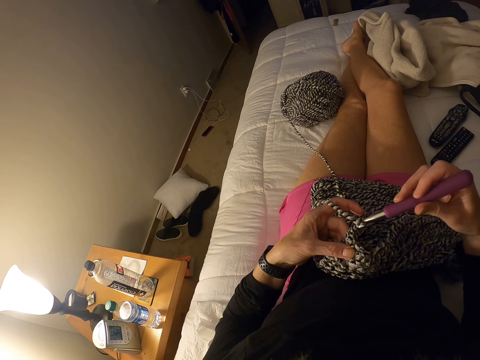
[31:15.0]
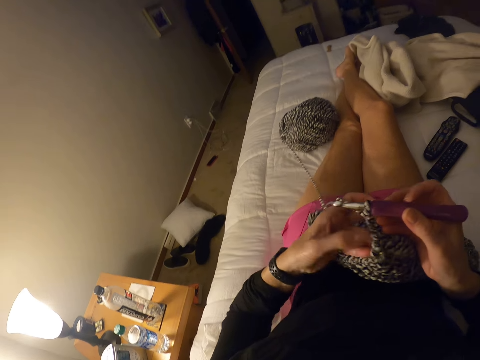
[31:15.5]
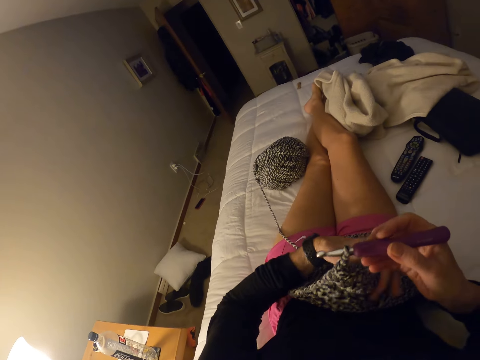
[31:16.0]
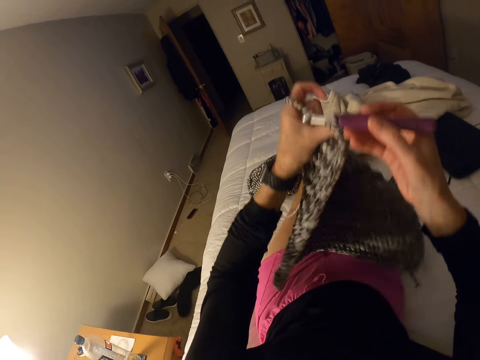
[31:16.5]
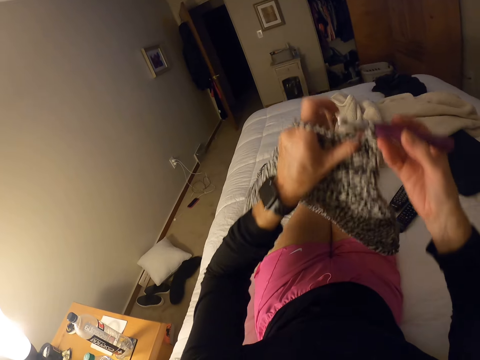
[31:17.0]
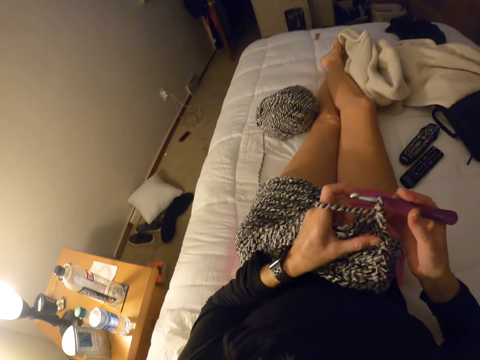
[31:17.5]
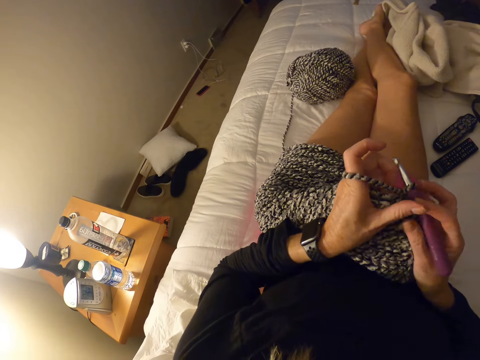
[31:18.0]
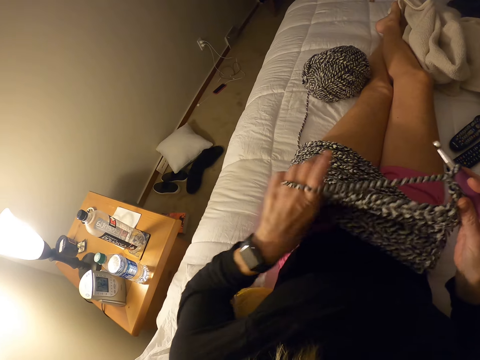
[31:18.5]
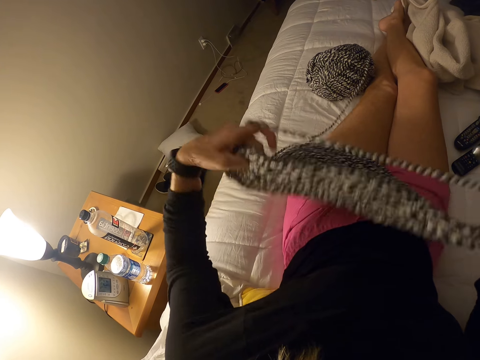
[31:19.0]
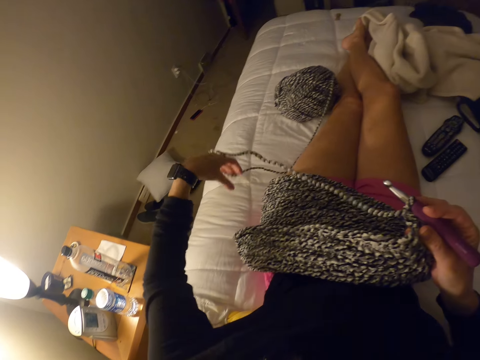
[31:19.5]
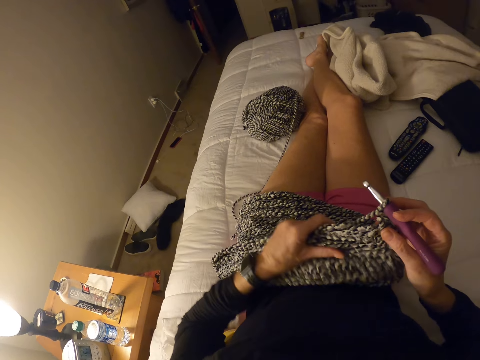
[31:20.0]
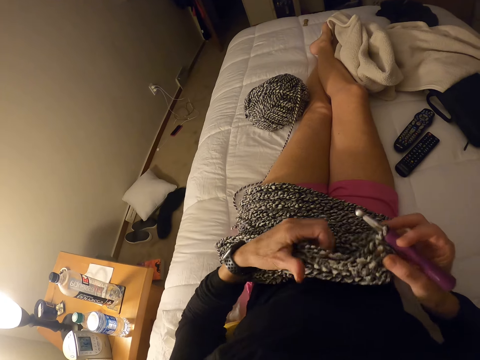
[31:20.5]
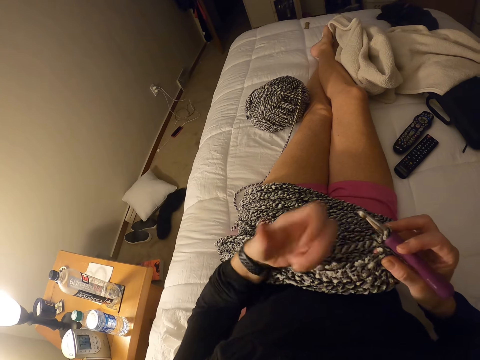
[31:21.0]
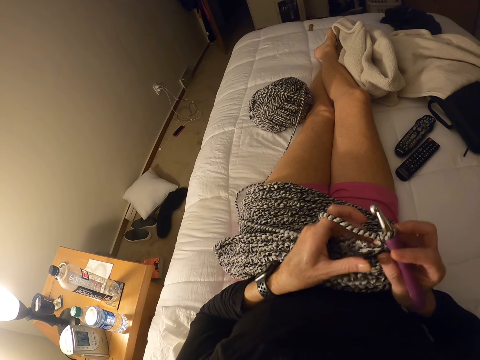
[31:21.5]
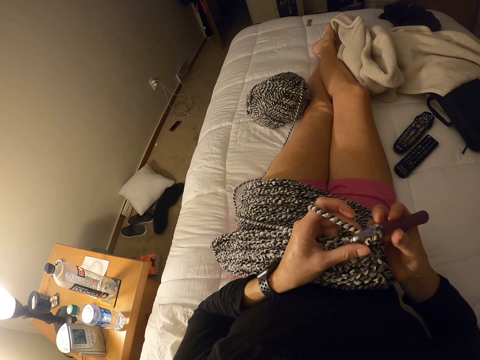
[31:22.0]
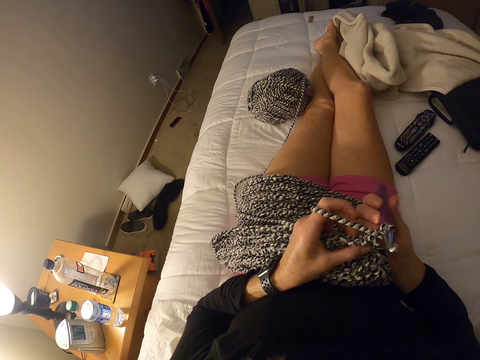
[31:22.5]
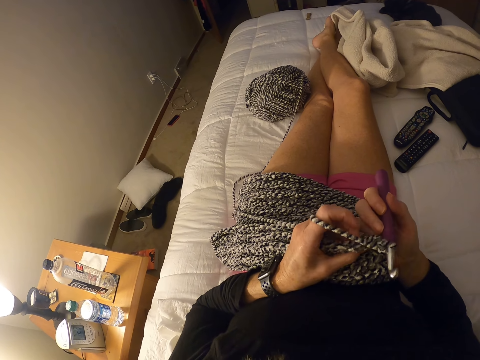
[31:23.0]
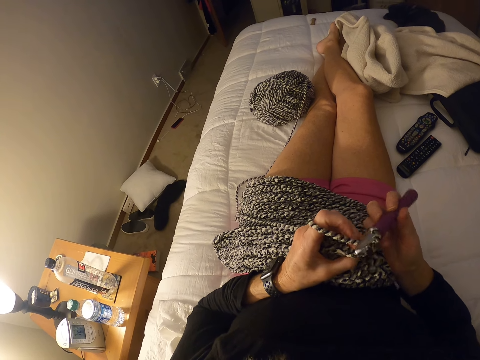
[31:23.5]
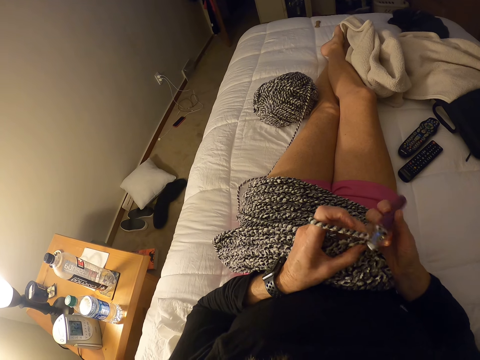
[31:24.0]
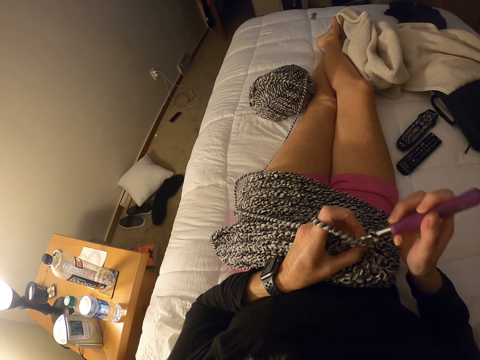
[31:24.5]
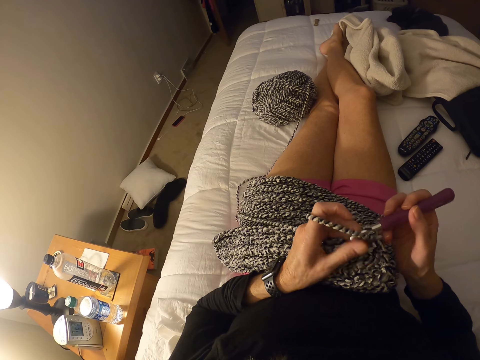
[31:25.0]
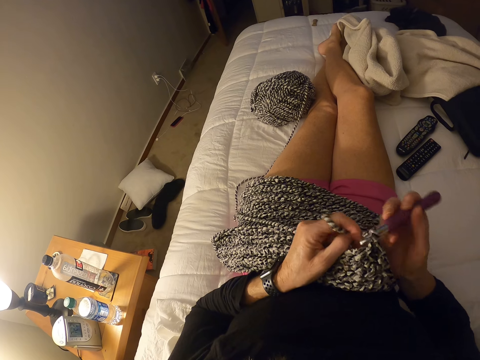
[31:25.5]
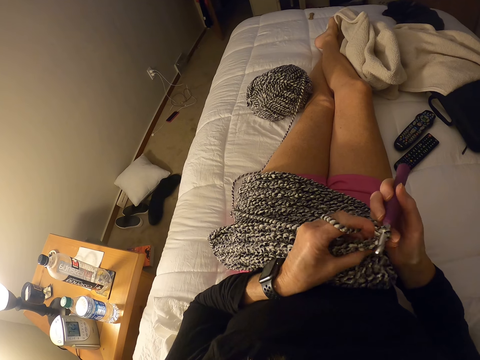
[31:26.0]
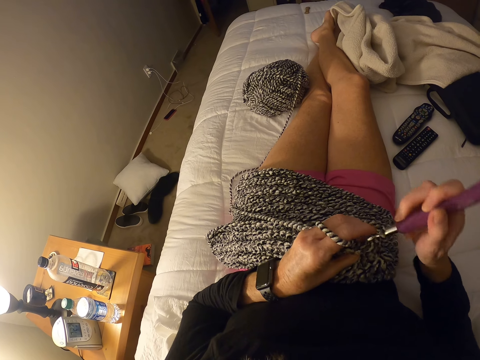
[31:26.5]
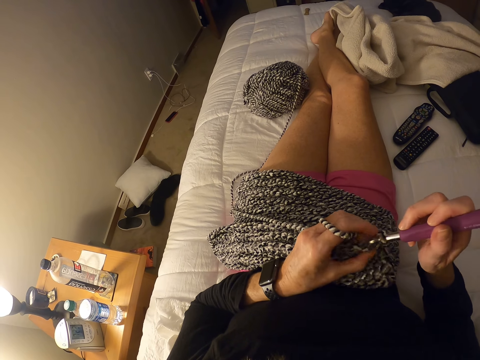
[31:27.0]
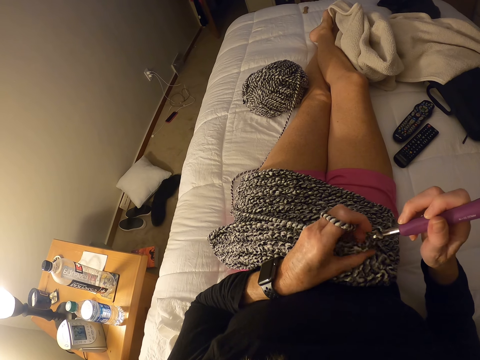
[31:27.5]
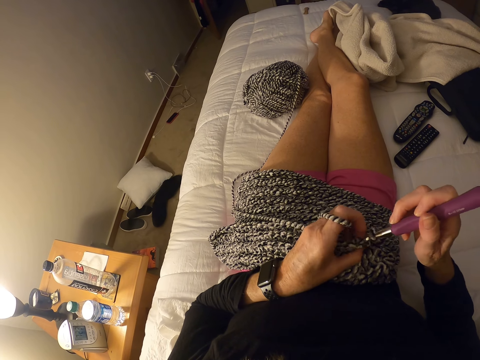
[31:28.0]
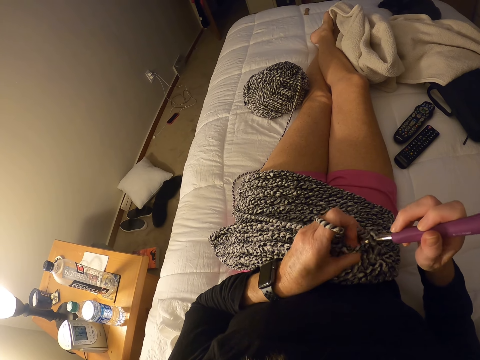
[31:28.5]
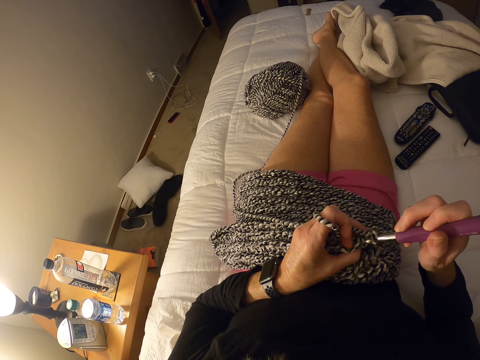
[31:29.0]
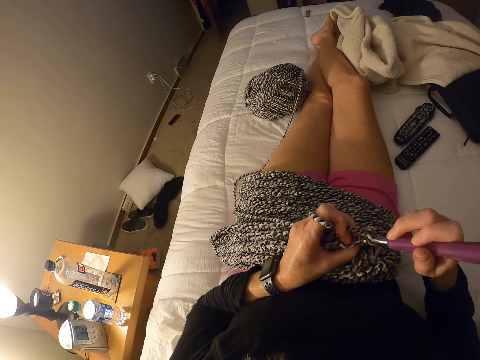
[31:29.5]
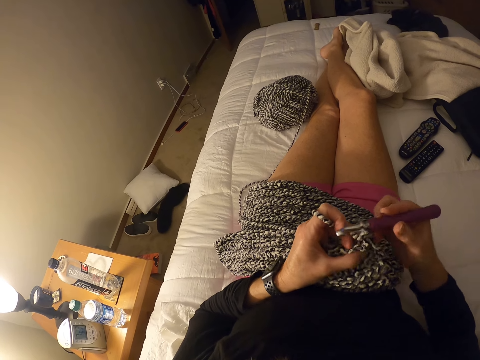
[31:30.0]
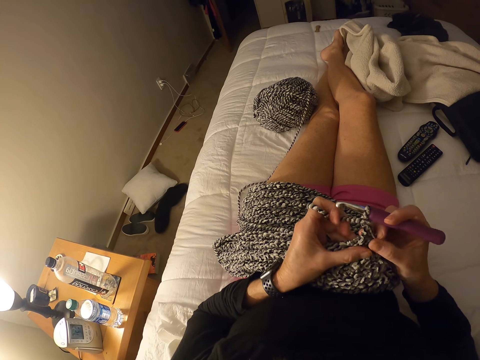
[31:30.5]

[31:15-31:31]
The camera wearer flips the sewn fabric with both hands. They adjust the cloth. They stretch the sewn fabric with the left hand. They knit with the yarn and hook.

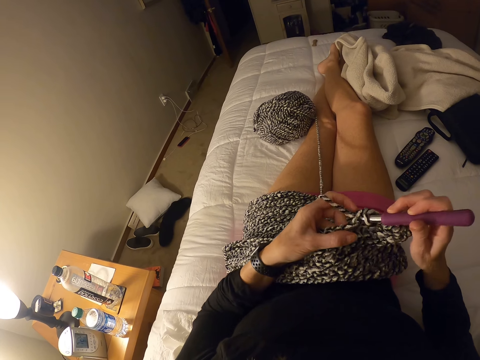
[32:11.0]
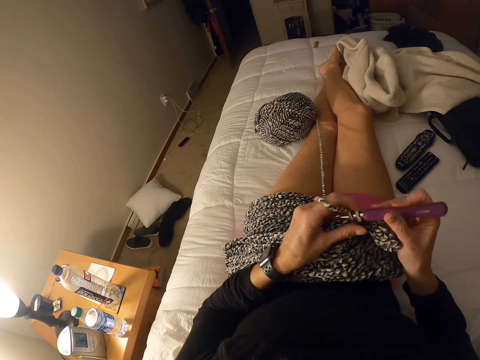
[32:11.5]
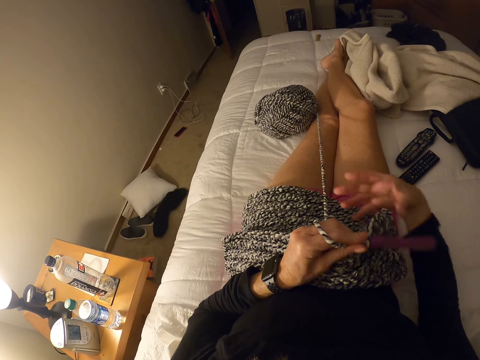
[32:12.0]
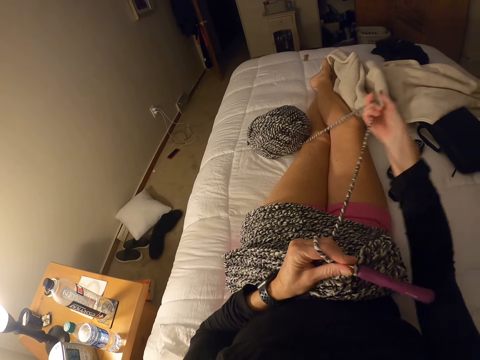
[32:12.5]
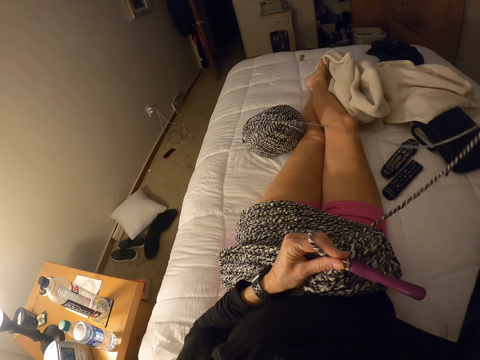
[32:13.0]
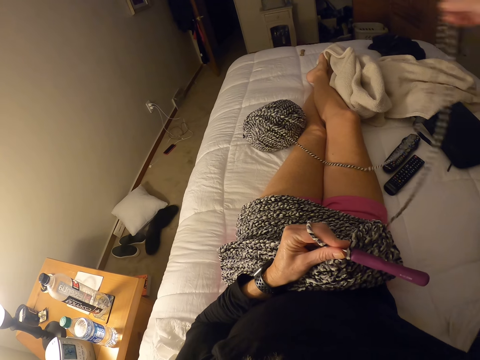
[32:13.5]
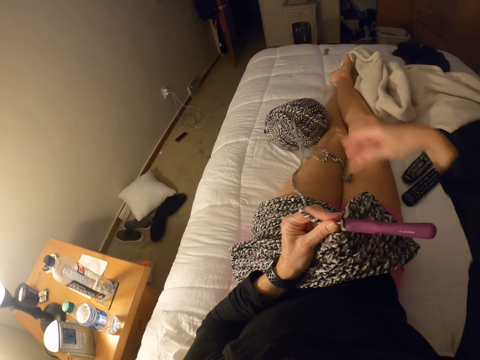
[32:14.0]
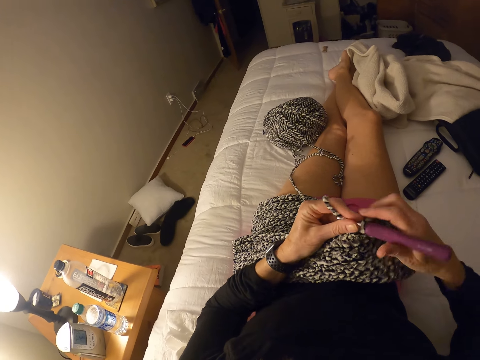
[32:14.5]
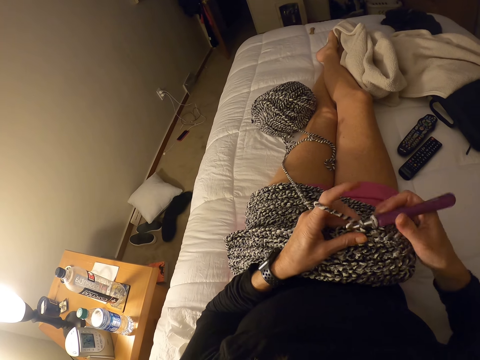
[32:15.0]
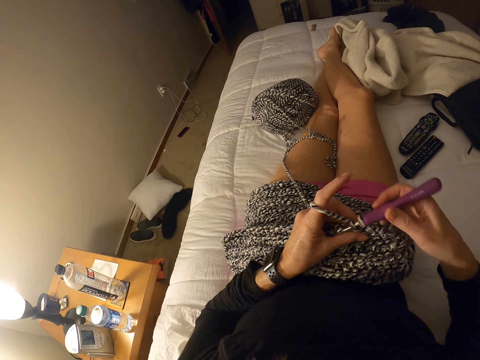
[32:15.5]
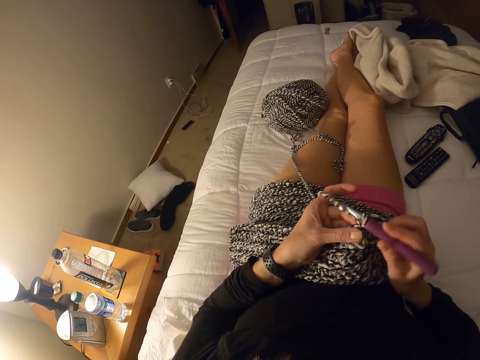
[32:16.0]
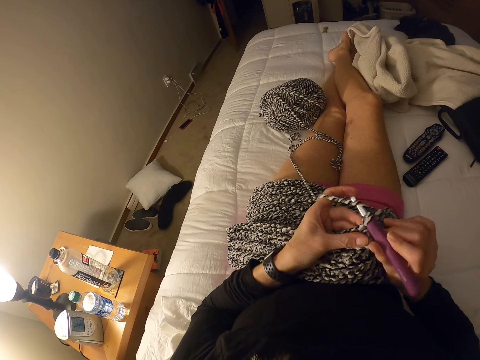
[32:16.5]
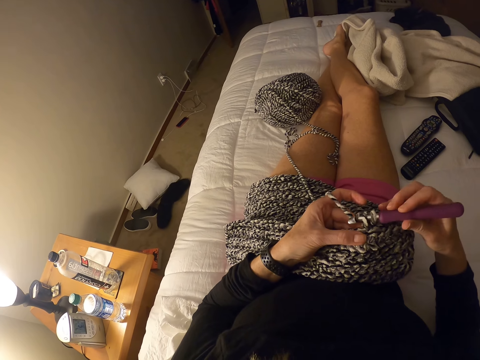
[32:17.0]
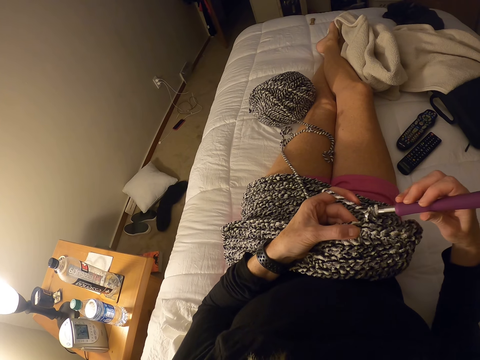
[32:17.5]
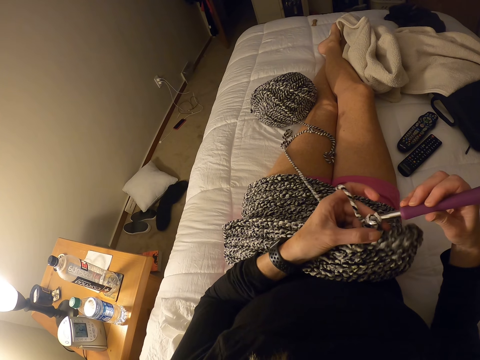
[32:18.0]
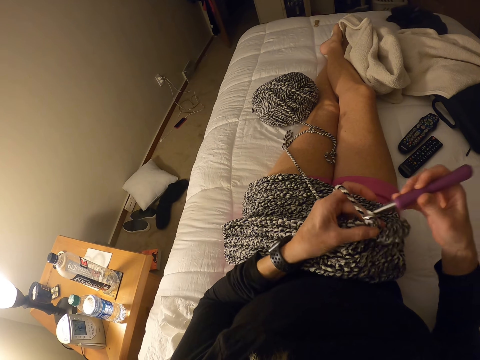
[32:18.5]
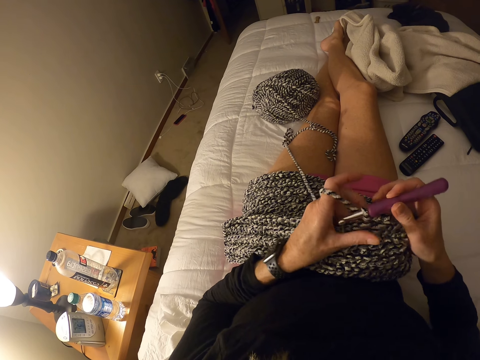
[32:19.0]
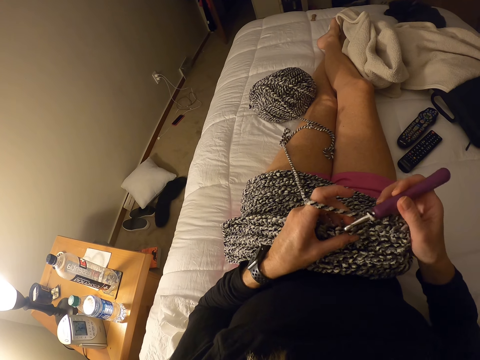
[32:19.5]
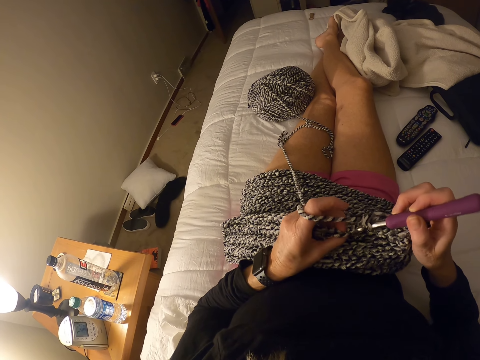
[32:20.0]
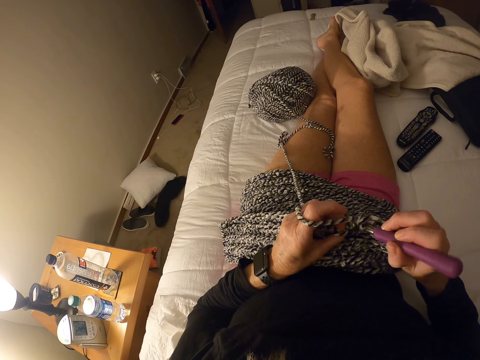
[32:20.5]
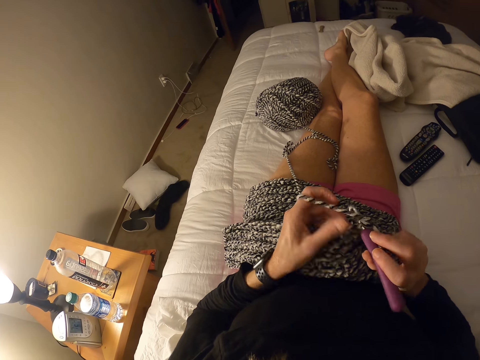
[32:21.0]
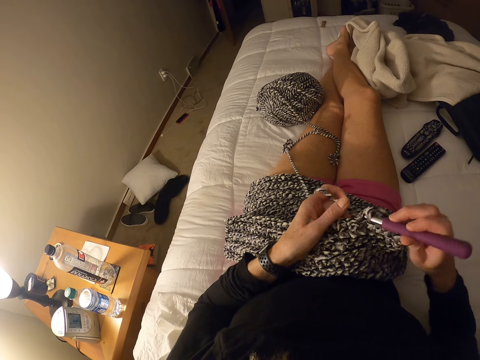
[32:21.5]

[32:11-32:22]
The camera wearer pulls the yarn on the bed with her right hand. She crochets a piece of cloth using the crochet hook, with the yarn on her lap.
